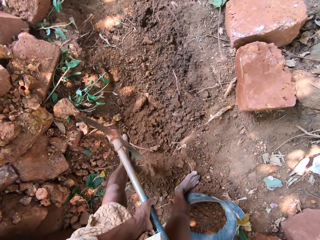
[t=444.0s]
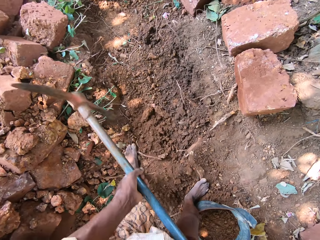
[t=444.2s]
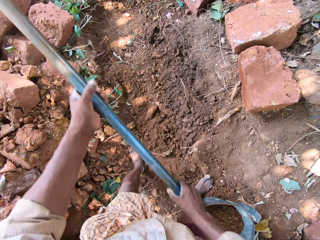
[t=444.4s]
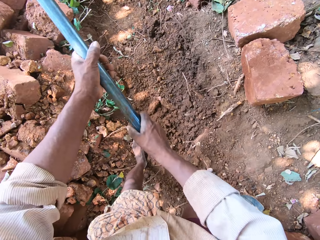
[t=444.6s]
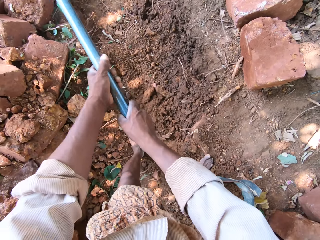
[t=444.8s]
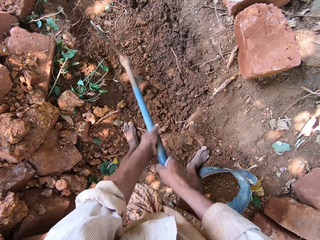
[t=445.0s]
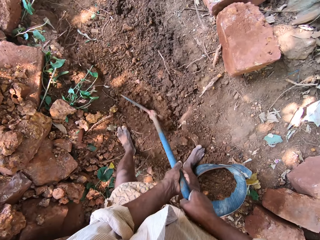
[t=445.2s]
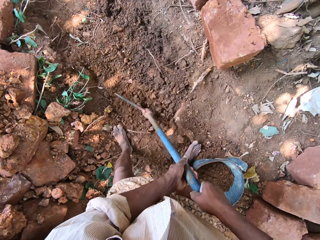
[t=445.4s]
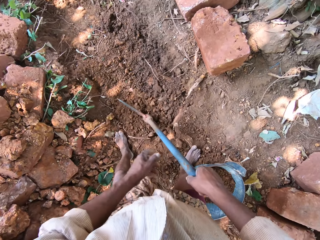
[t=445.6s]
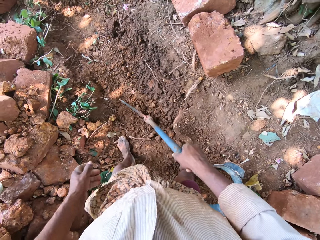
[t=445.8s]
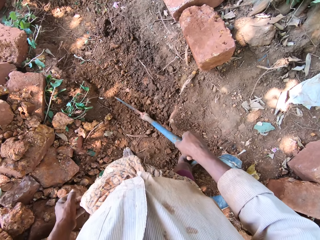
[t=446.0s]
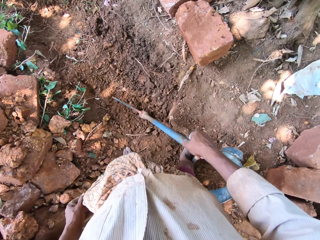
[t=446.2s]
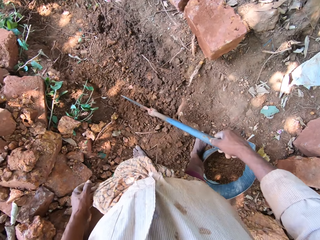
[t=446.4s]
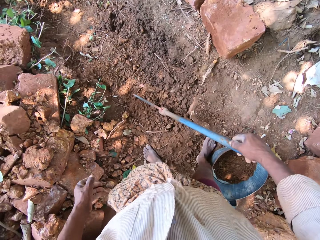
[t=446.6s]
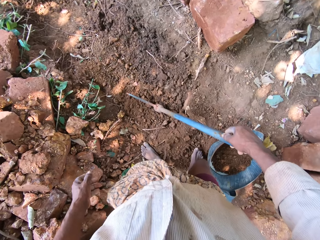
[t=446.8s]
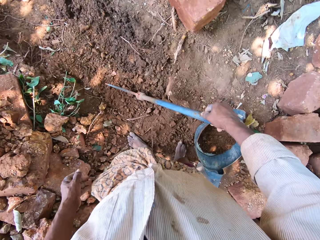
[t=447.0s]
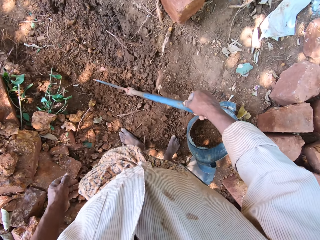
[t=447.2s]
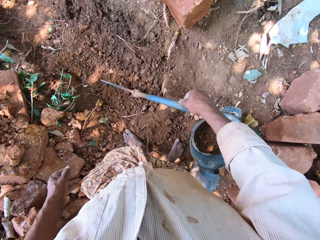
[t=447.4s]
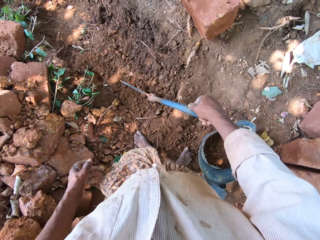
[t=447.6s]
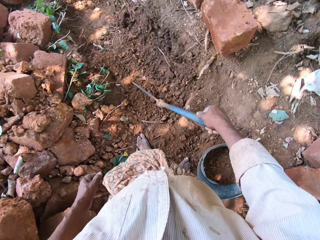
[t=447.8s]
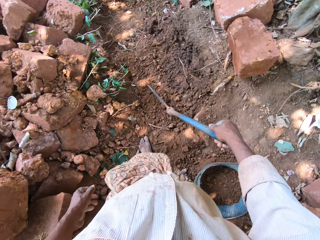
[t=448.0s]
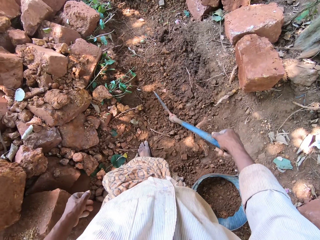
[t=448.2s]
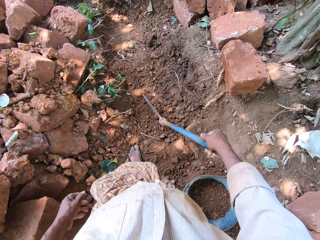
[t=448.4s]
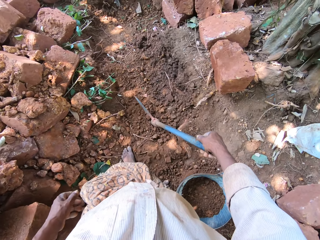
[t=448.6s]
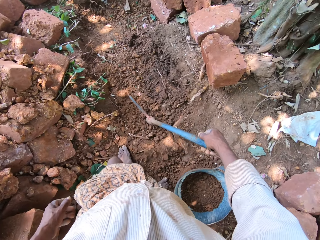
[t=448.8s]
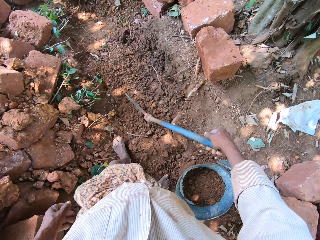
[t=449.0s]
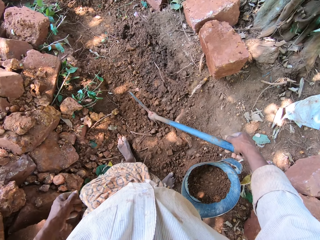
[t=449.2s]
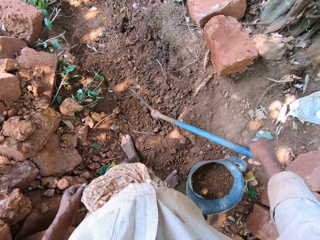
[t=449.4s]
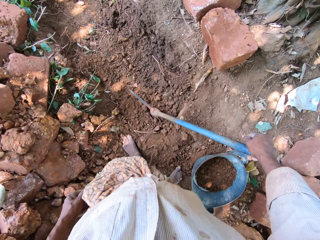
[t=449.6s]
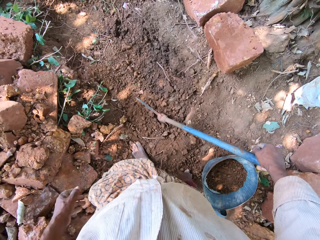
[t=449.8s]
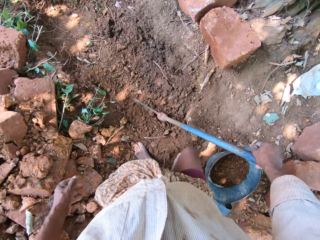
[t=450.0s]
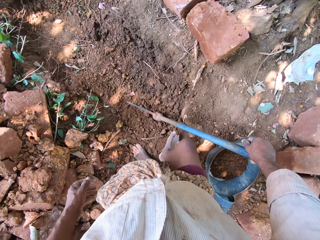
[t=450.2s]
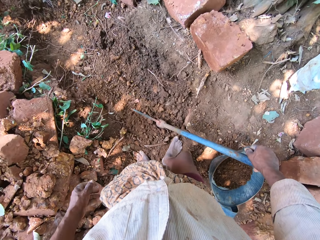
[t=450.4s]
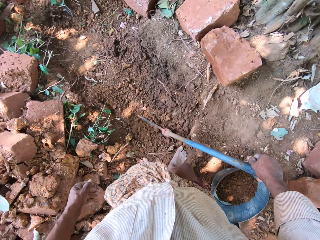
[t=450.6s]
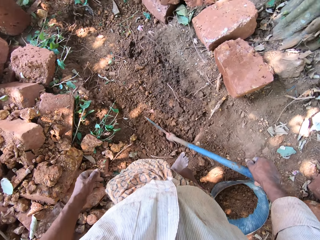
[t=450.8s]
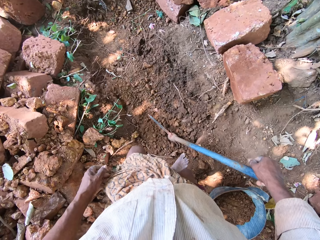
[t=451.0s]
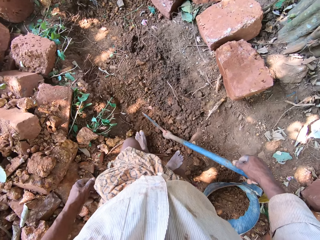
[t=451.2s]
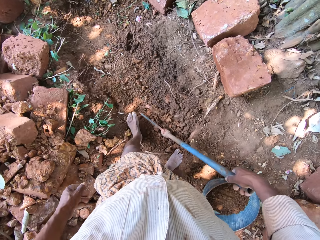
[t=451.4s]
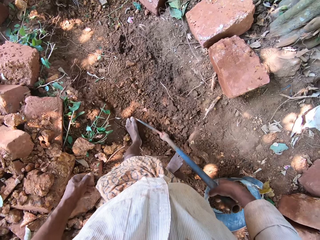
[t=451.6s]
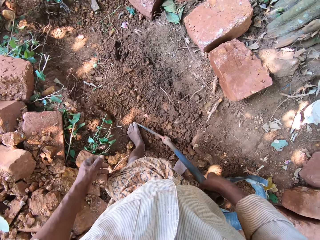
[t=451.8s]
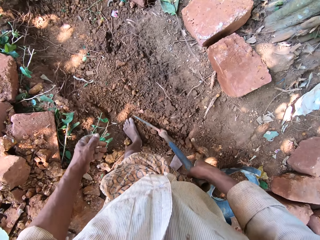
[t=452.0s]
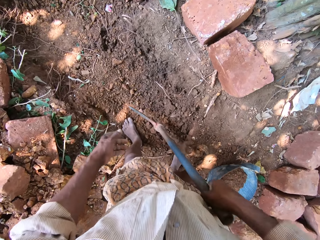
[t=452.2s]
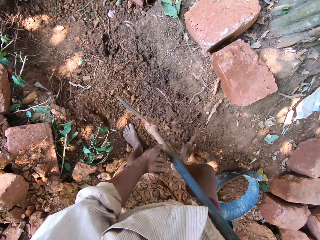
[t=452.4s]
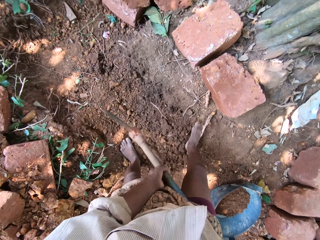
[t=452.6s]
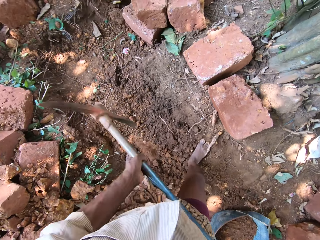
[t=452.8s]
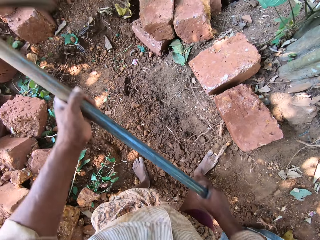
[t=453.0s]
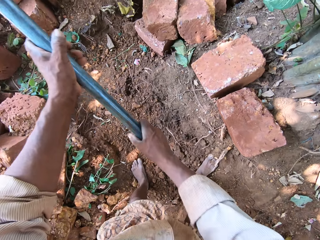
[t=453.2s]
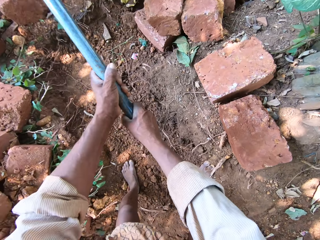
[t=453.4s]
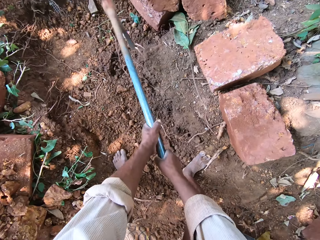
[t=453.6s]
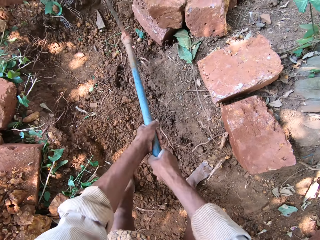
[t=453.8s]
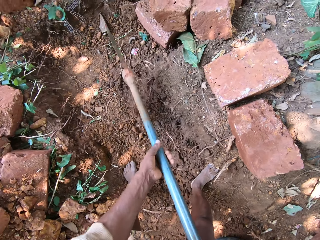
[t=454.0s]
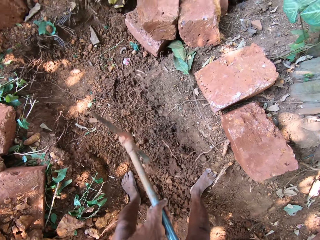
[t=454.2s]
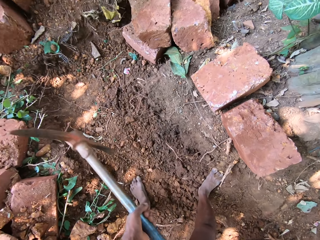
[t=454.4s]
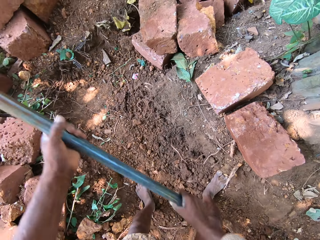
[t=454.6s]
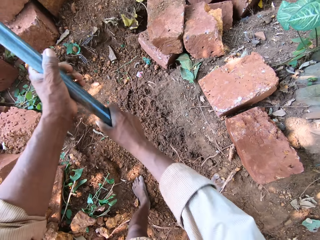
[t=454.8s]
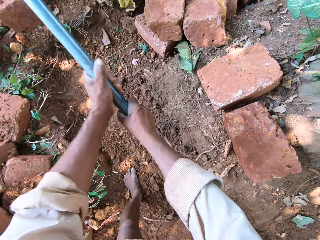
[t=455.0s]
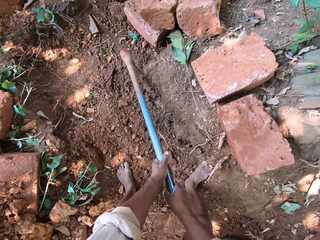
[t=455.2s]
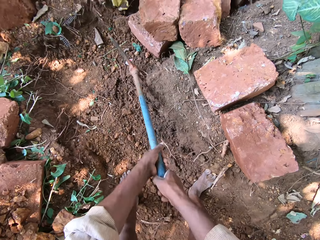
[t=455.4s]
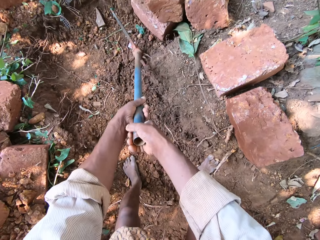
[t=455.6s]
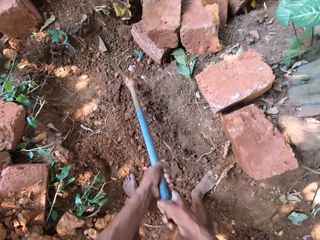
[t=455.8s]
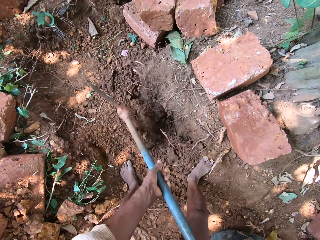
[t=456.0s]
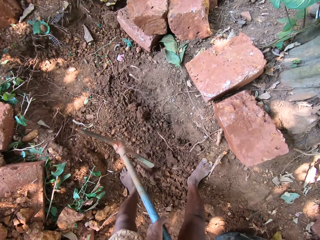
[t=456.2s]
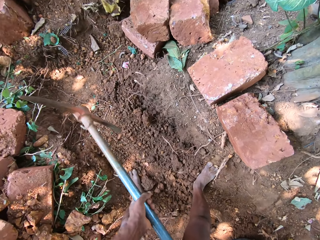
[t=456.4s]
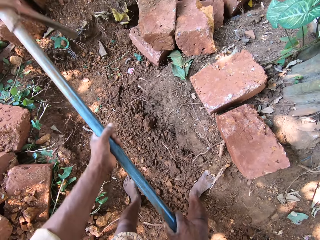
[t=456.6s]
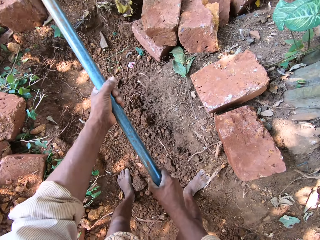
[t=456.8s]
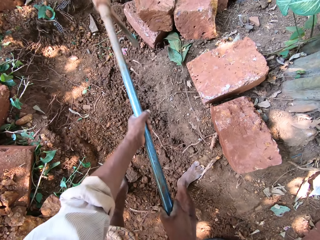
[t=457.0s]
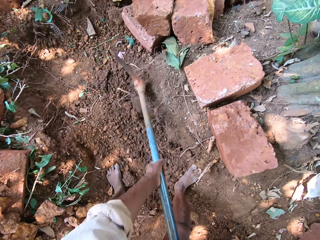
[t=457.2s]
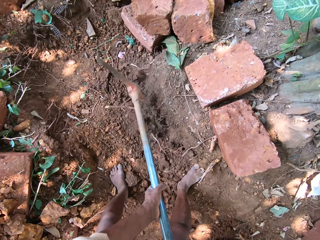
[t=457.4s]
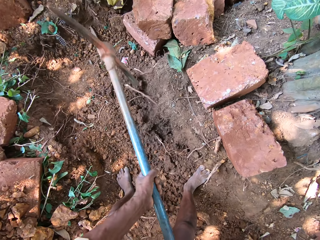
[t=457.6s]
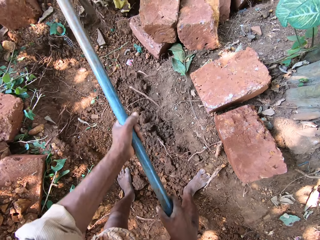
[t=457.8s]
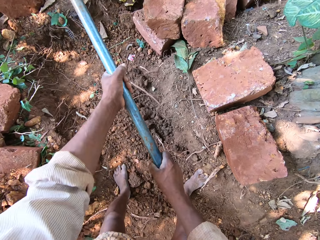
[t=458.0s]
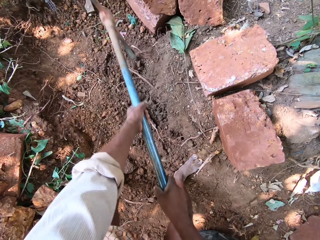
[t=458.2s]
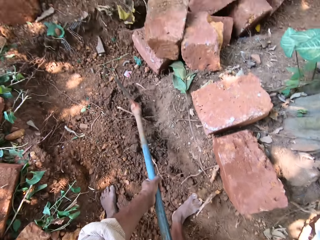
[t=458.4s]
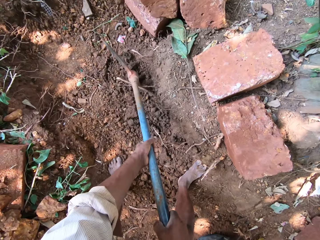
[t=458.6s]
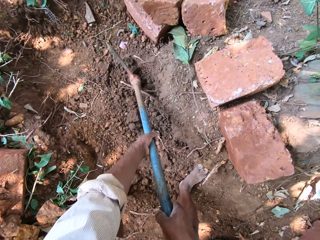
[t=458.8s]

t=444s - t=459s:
The camera wearer holds the hand digger on the ground with both hands. They stand. They dig the ground with the hand digger using both hands.

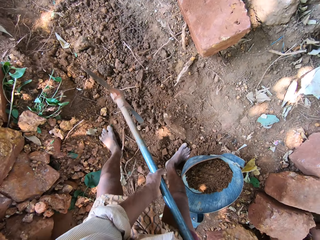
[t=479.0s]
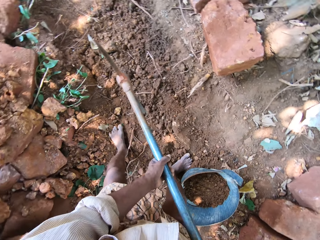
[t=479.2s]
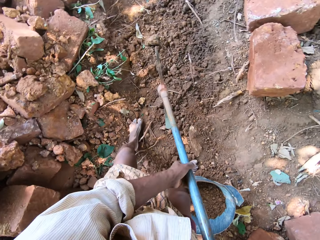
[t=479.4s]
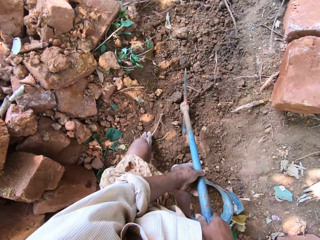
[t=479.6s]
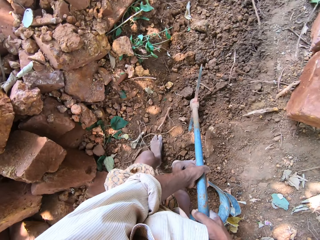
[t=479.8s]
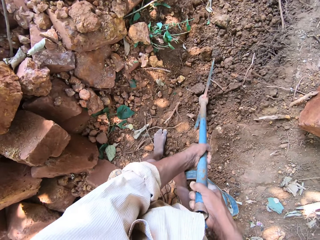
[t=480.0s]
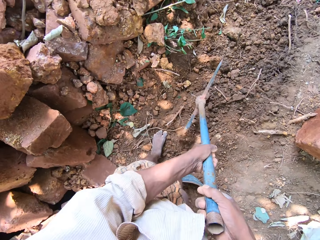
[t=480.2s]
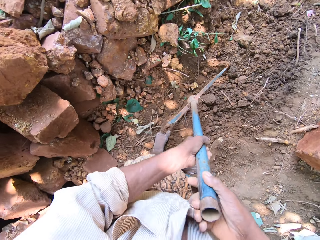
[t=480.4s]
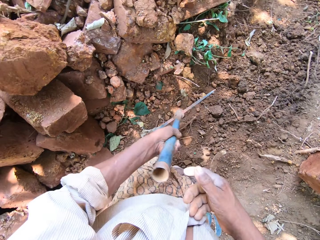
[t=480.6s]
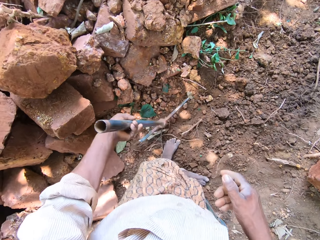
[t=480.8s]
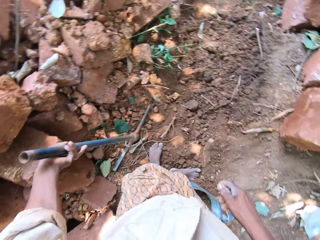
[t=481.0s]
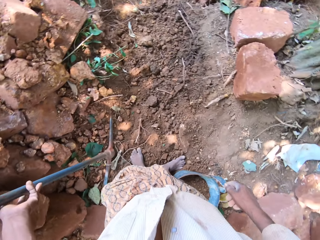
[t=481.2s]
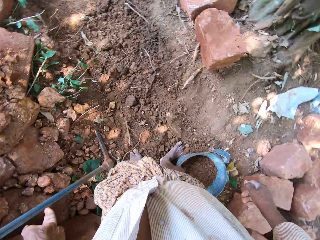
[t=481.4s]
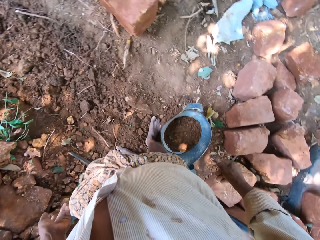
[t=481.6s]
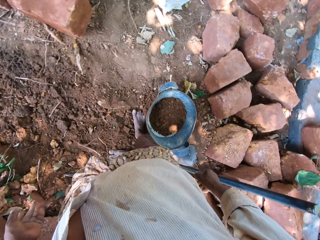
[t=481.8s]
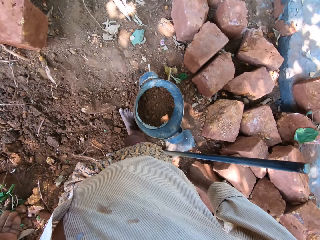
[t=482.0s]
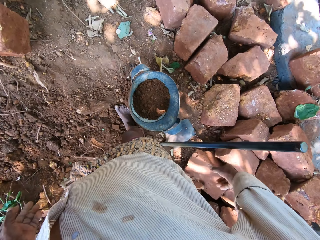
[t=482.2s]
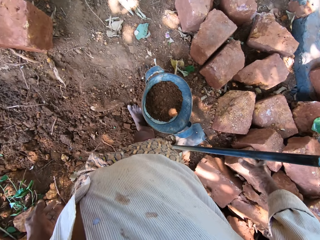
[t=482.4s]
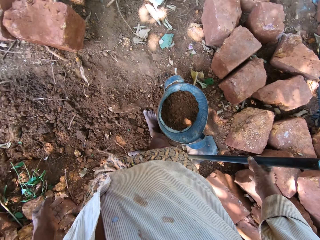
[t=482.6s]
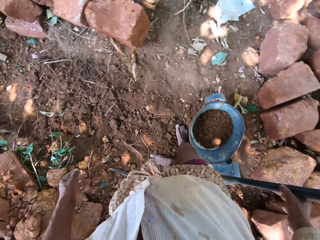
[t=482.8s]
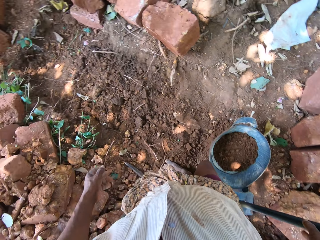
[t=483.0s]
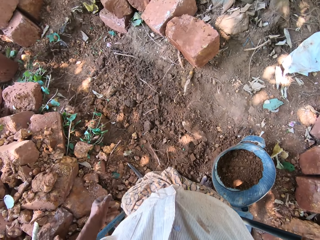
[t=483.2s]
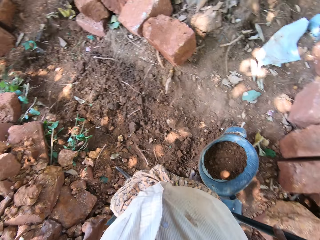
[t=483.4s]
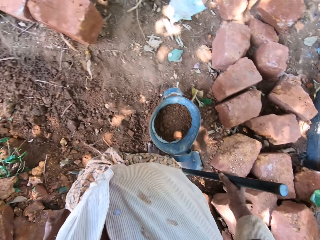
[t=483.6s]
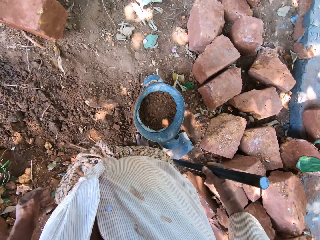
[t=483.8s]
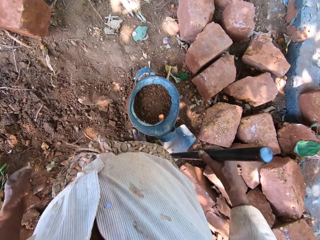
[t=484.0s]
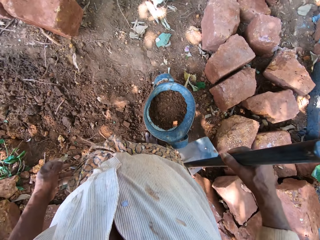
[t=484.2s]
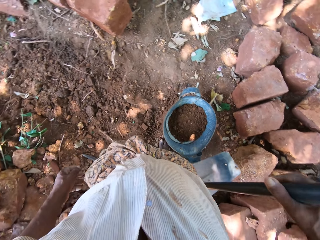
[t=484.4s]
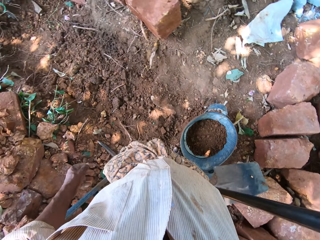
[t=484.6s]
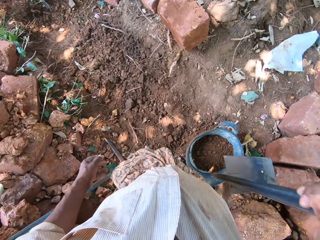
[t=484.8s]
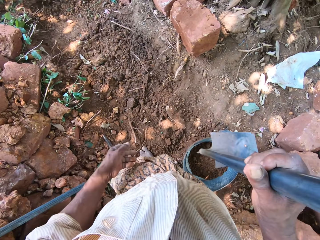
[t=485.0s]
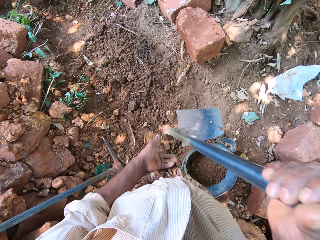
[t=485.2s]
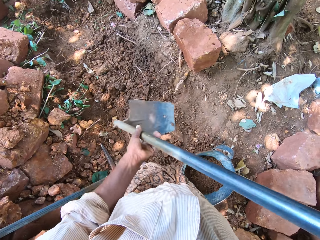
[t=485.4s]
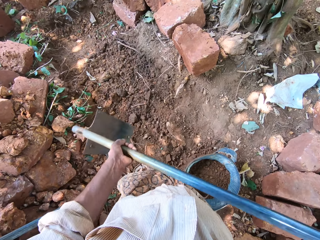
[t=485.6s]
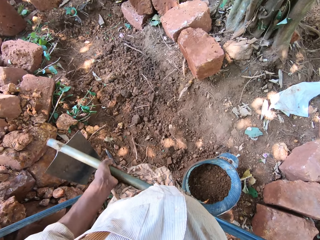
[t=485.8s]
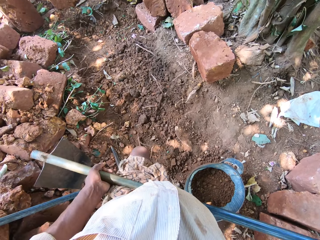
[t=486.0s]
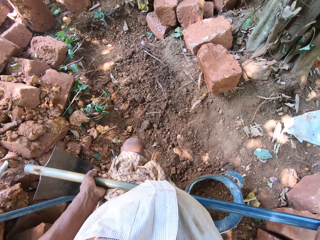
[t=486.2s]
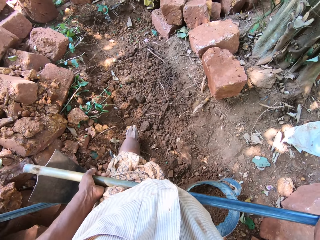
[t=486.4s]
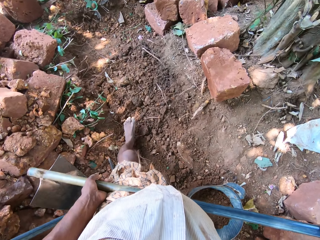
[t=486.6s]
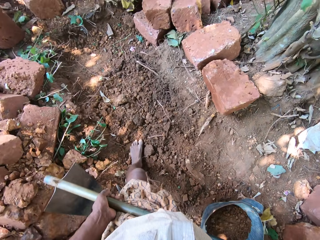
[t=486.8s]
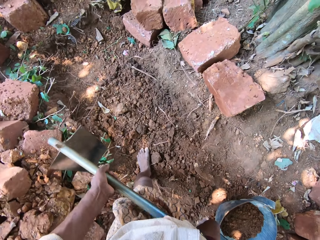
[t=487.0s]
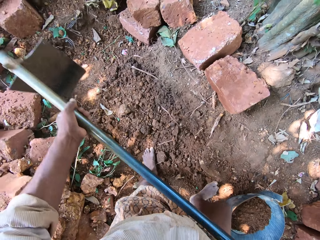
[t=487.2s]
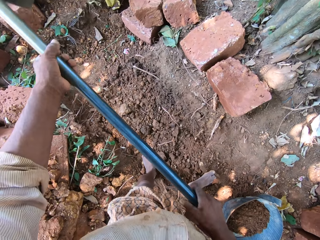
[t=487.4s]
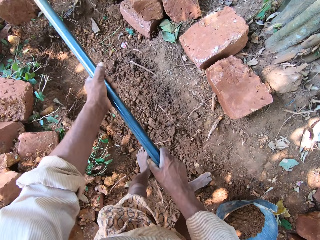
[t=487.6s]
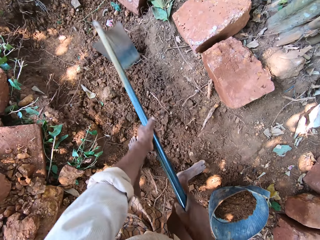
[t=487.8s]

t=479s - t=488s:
The camera wearer places the hand digger on the ground with his left hand. He picks up the garden hoe from the ground with his right hand.
